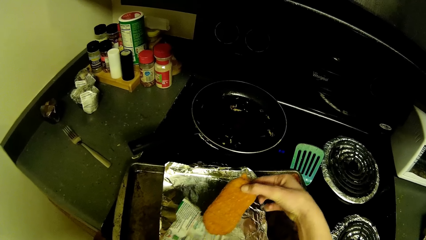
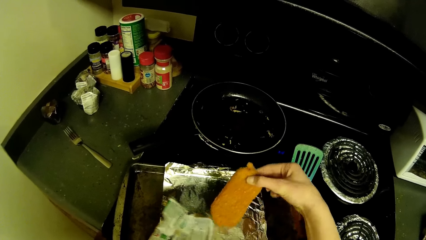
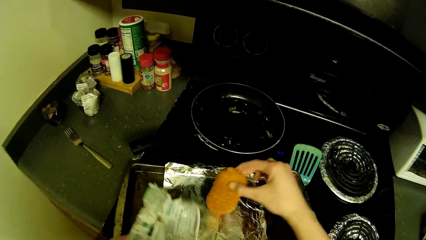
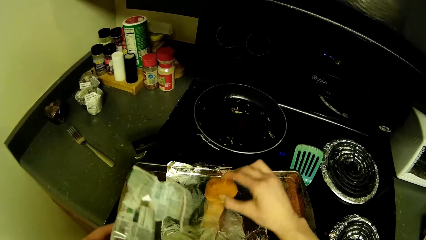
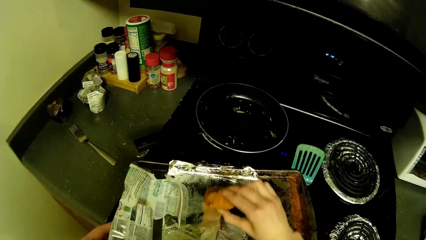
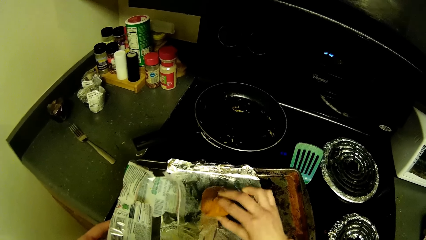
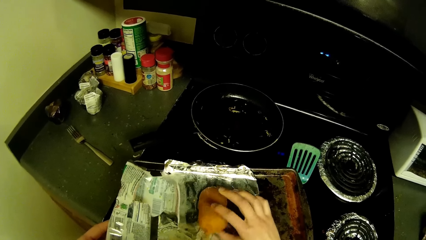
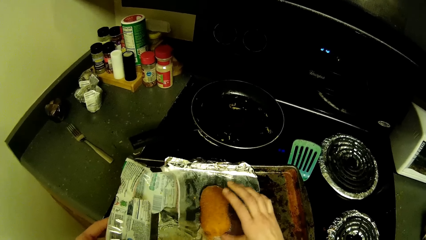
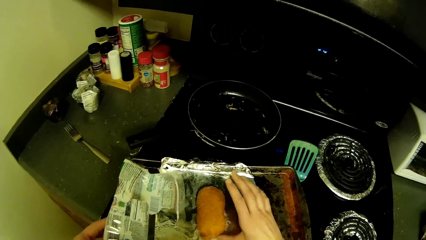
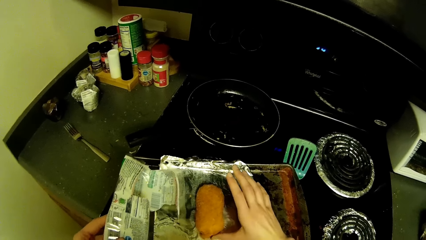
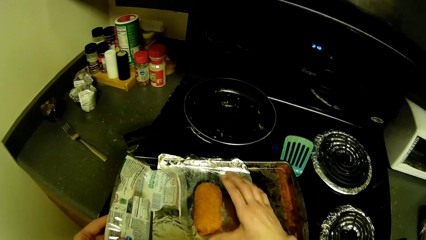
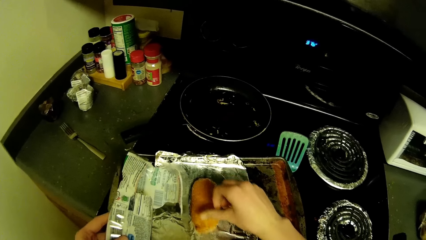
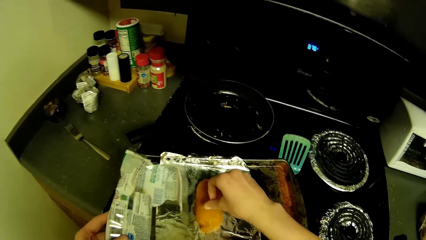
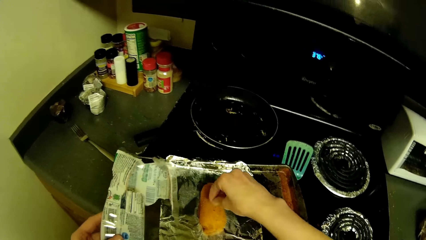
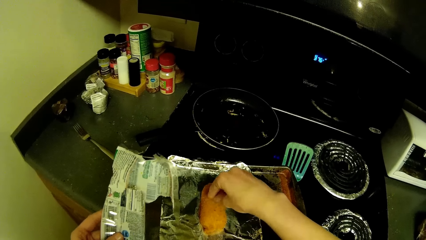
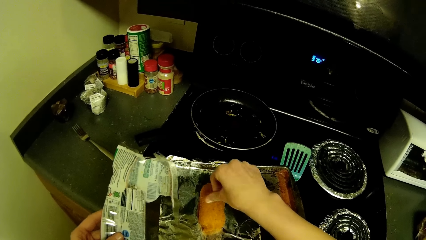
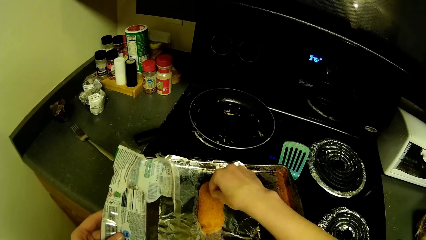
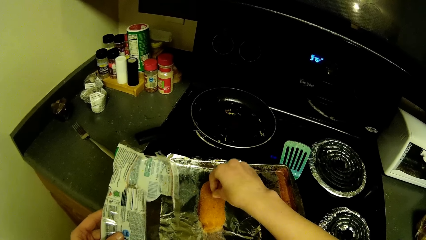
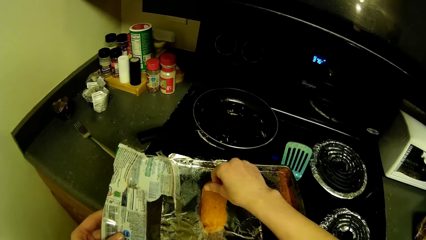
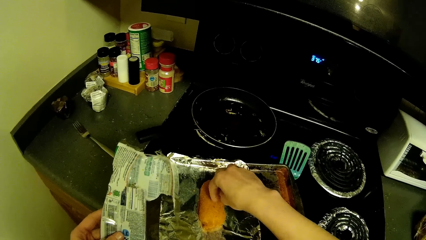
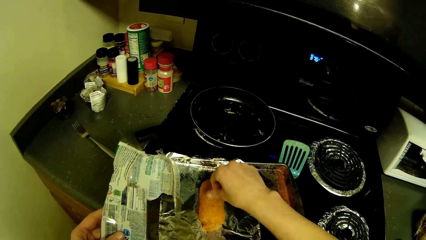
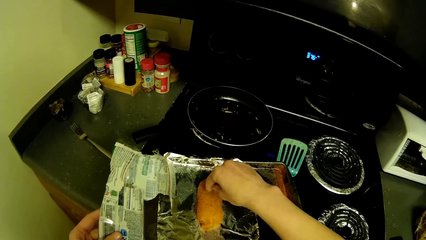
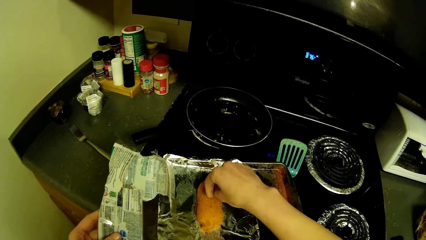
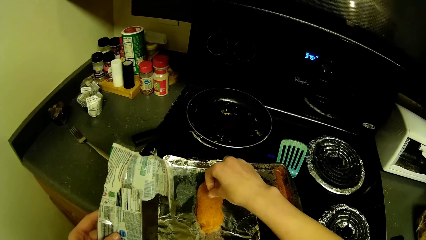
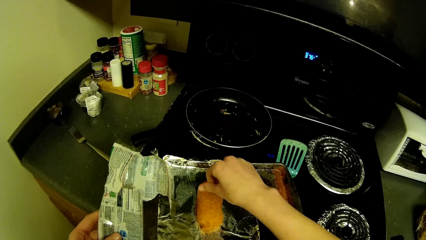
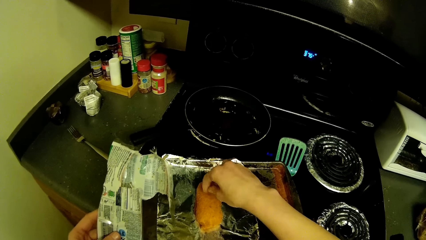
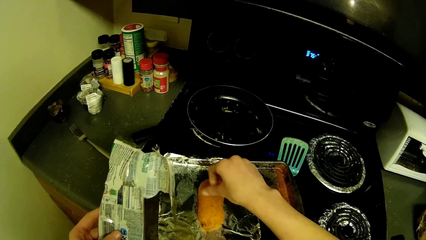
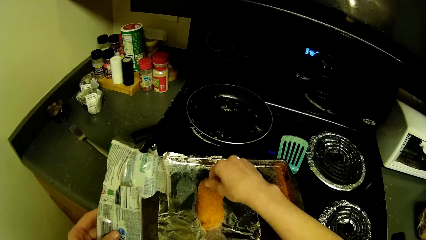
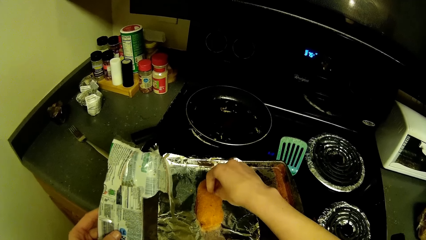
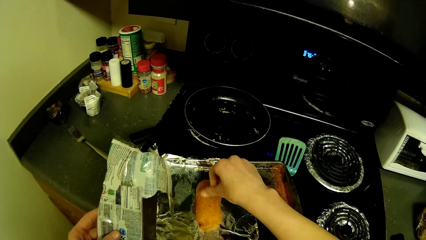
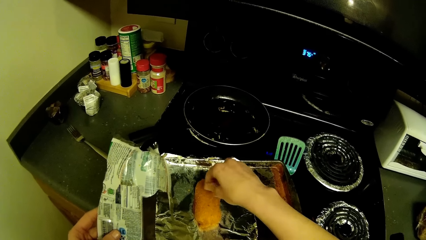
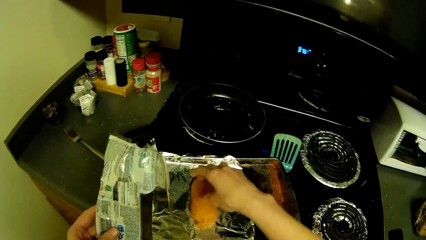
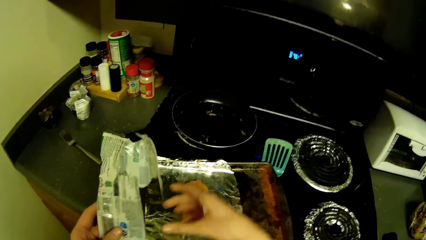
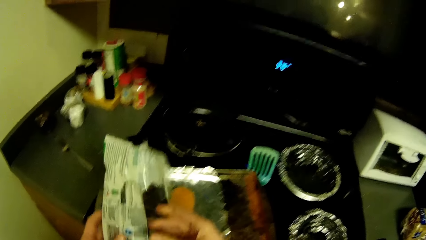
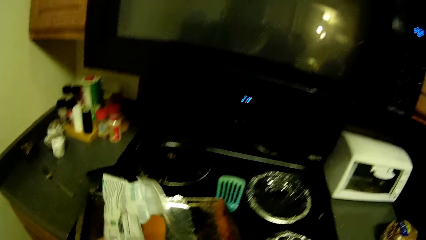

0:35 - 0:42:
The camera wearer places the corndog or fish fillet on the foil sheet with her right hand. She sprinkles the corndog debris on her right hand over the corndog.

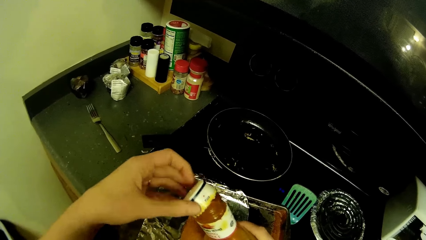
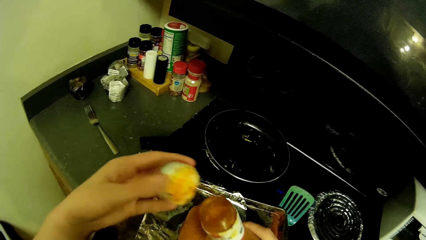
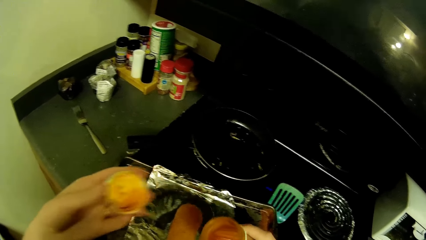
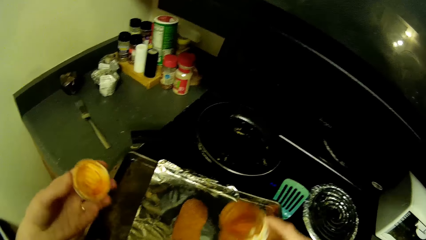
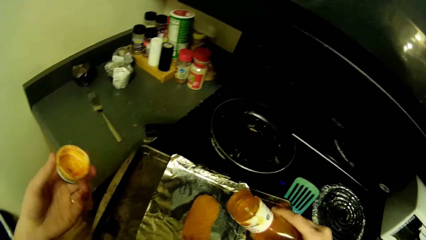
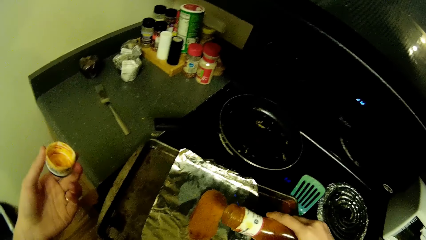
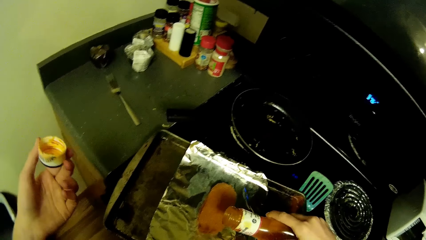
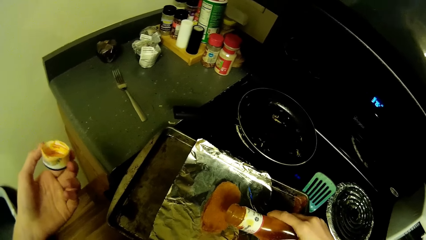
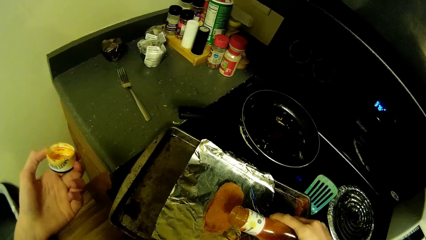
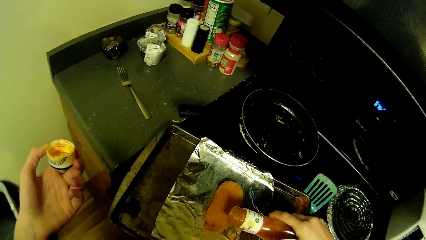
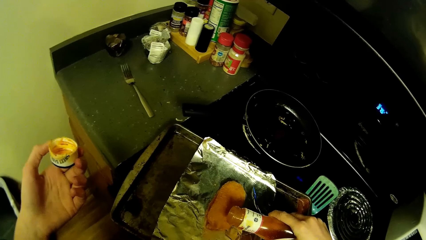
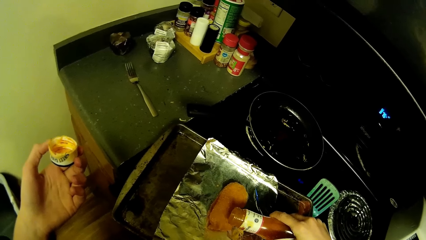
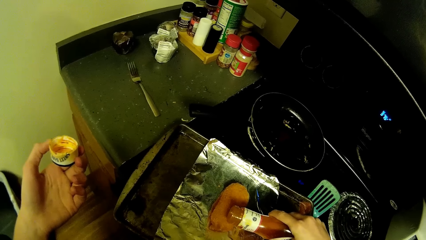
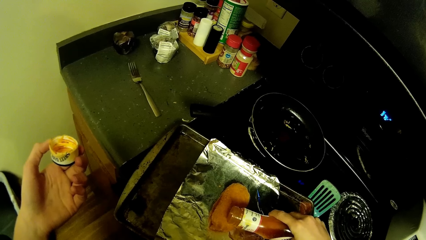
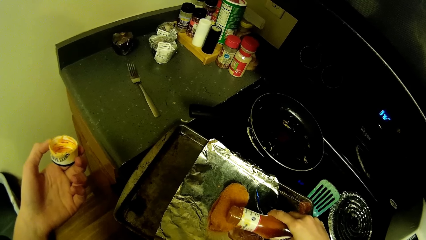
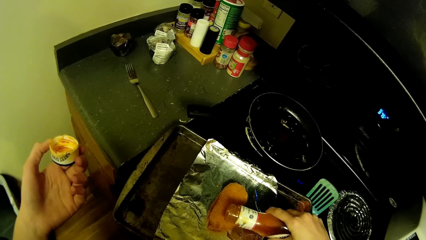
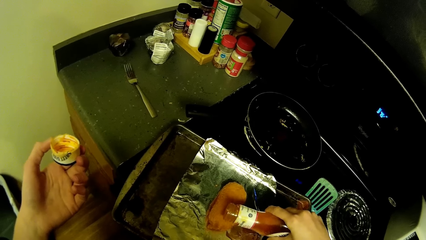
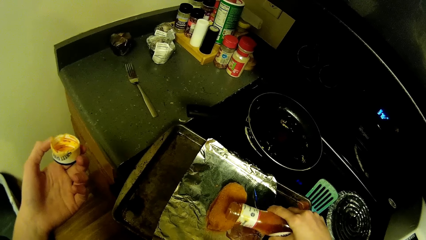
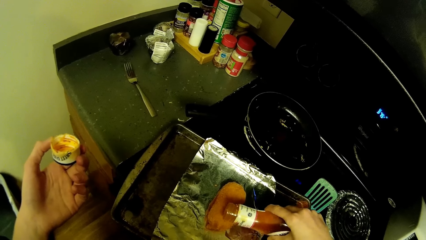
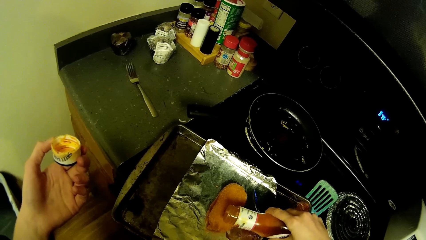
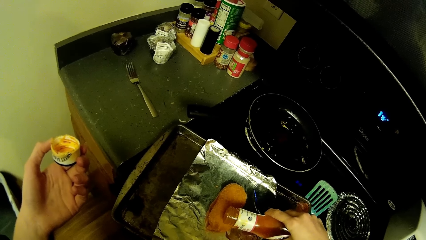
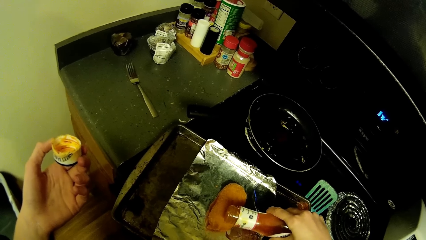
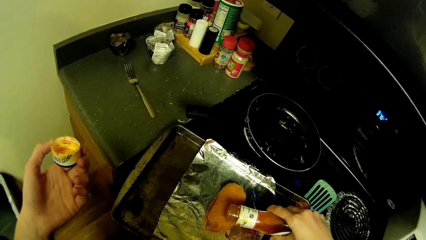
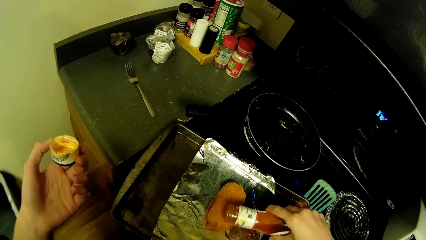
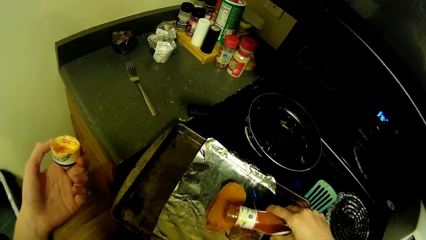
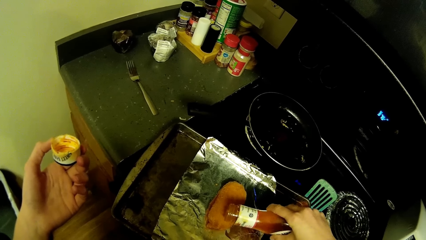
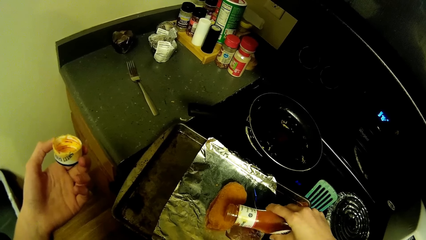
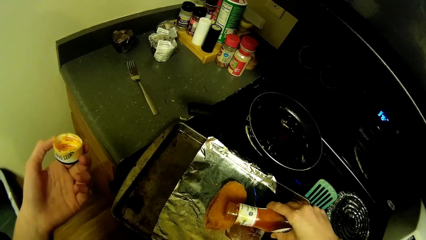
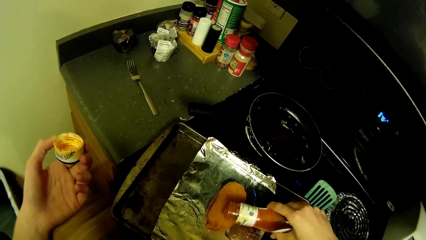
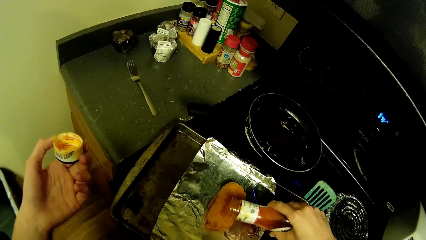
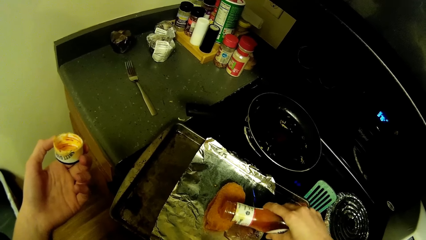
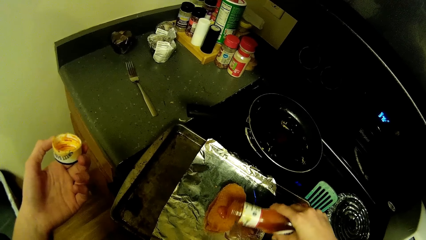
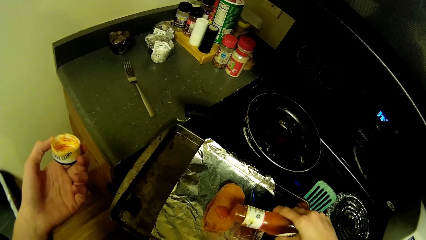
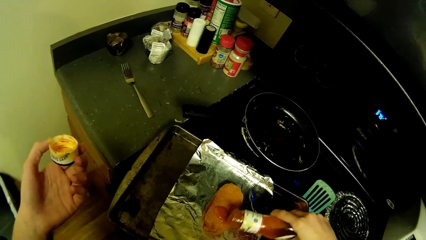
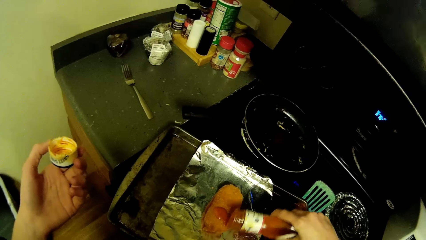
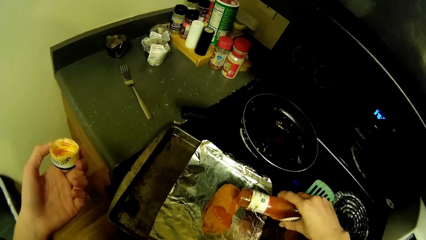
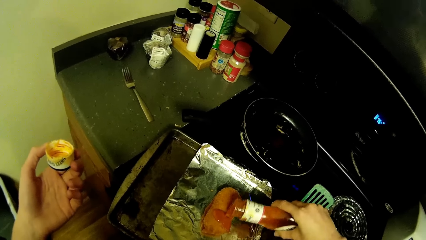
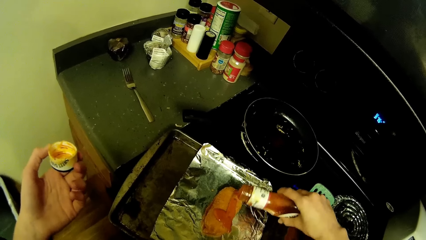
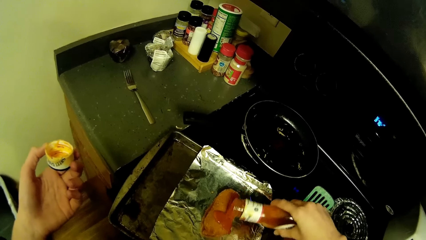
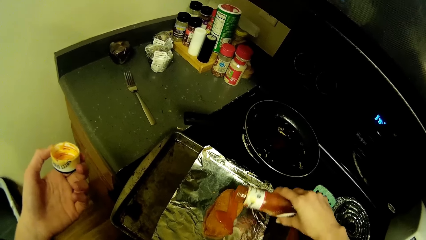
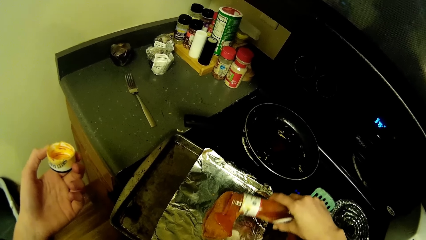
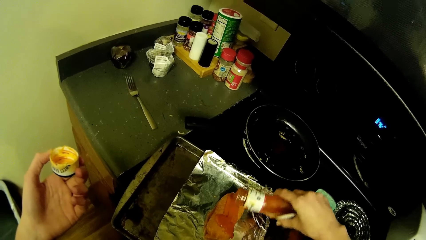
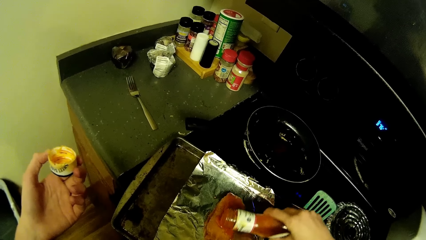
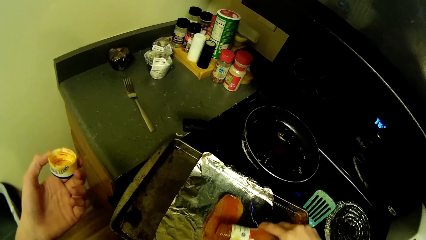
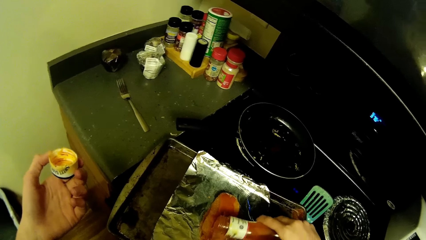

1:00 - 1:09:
The camera wearer holds the cover of the bottle in her left hand. She pours the ketchup on the corndog or fish fillet with her right hand. She spreads the ketchup in her right hand over the corndog.
